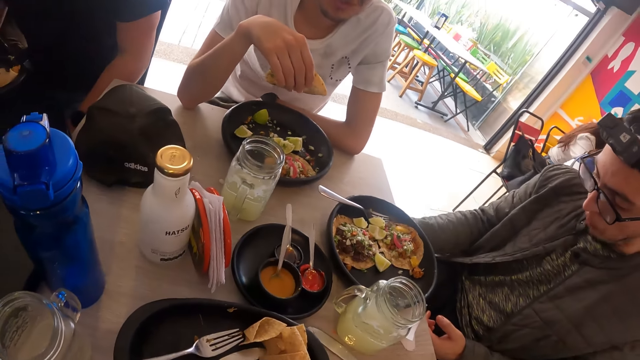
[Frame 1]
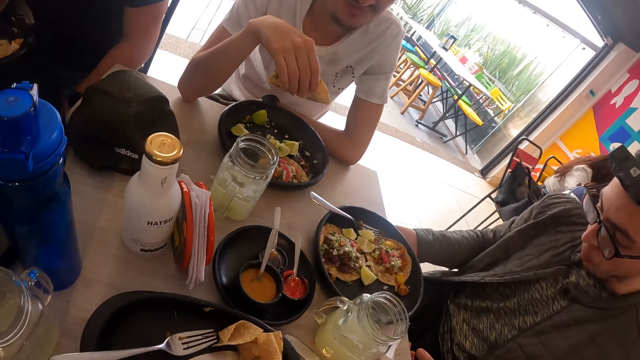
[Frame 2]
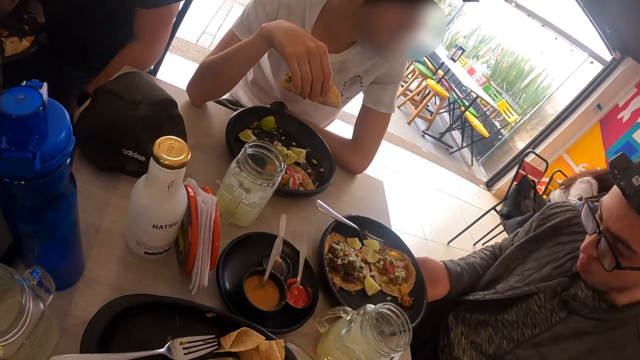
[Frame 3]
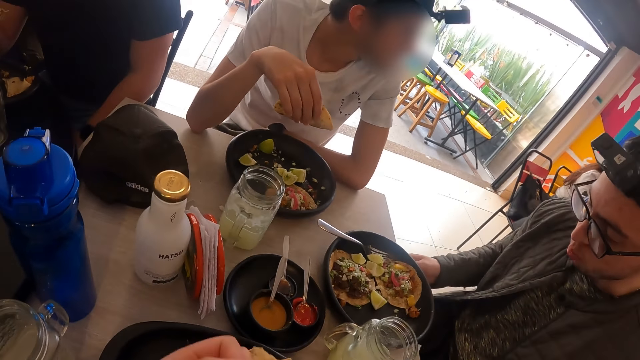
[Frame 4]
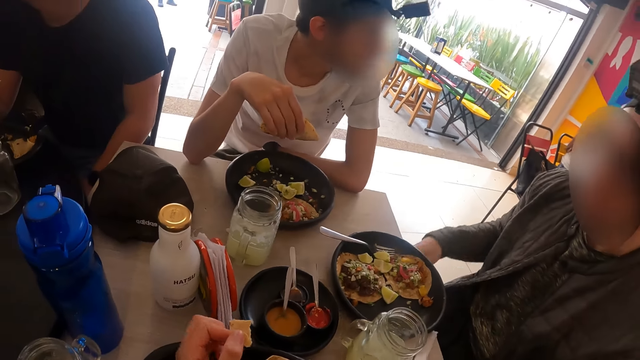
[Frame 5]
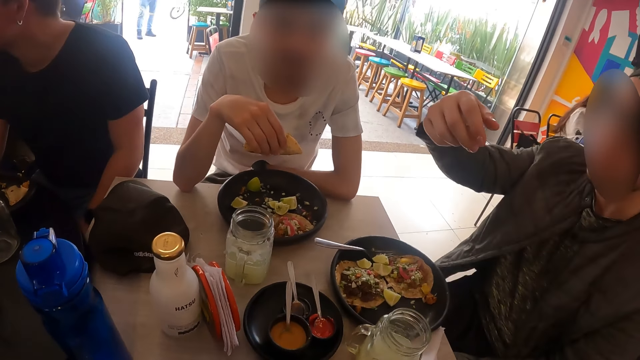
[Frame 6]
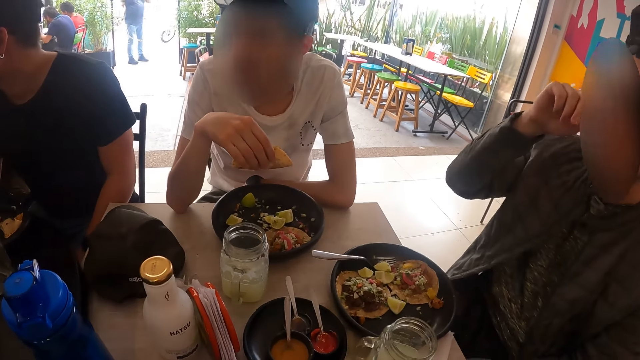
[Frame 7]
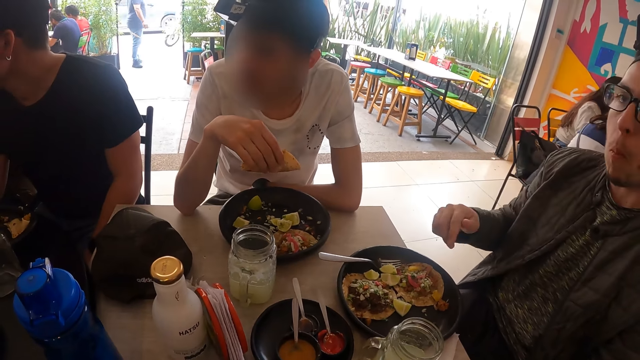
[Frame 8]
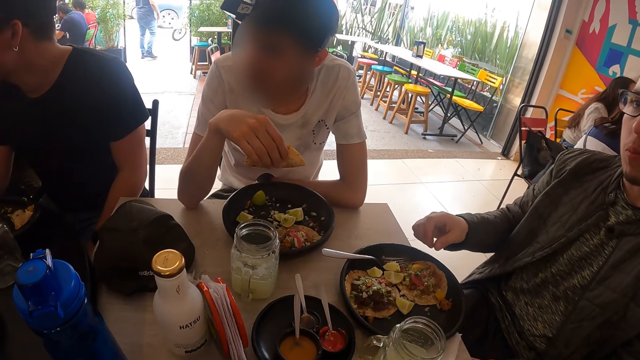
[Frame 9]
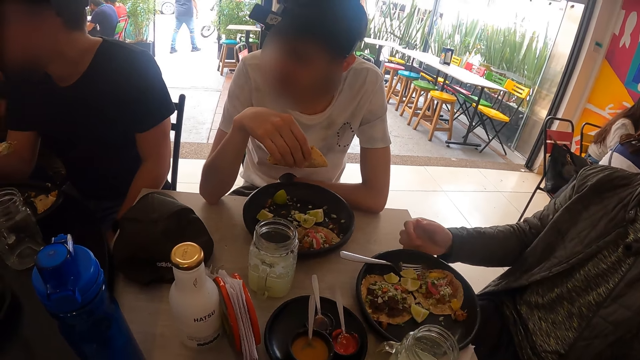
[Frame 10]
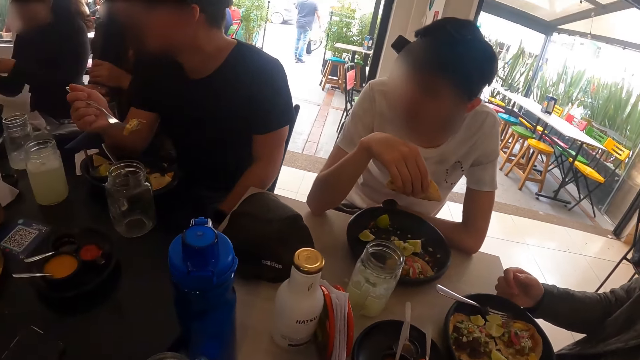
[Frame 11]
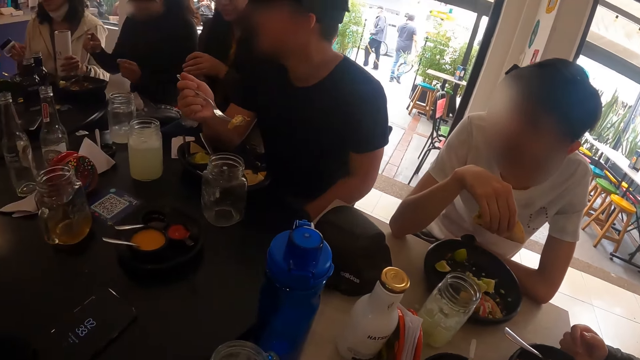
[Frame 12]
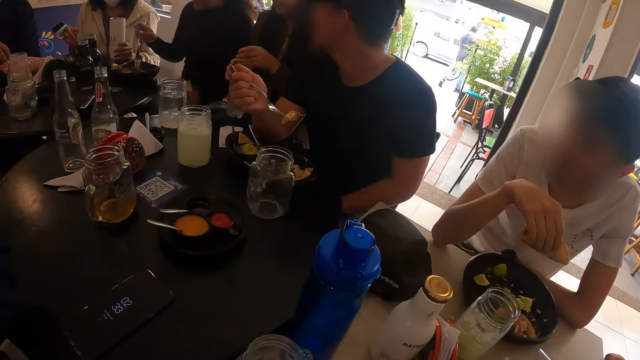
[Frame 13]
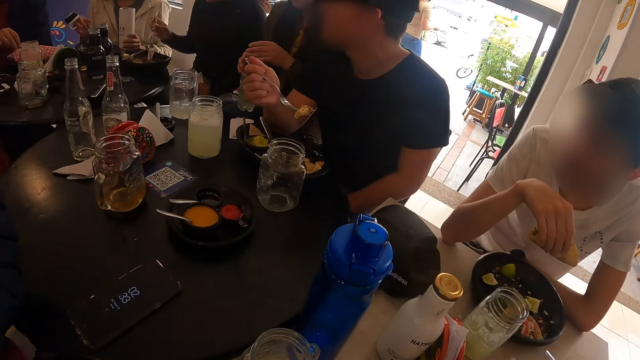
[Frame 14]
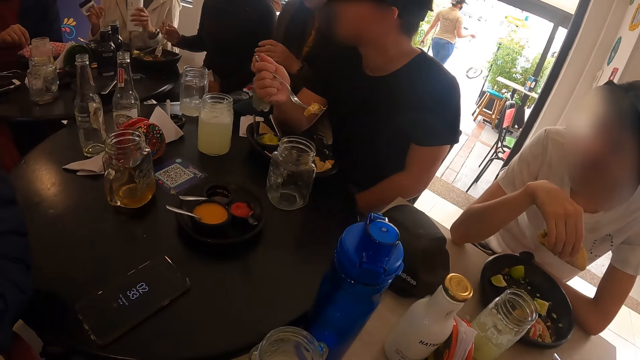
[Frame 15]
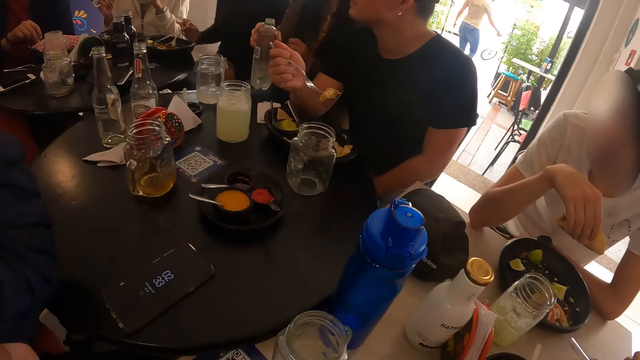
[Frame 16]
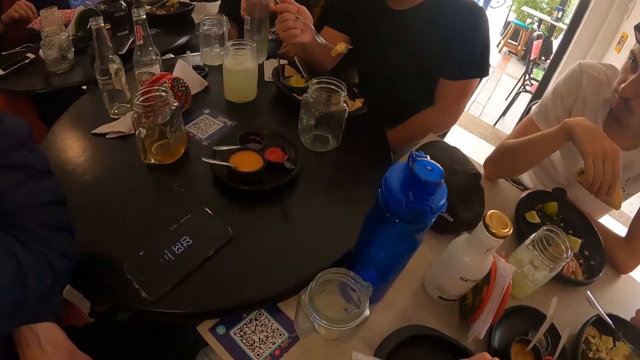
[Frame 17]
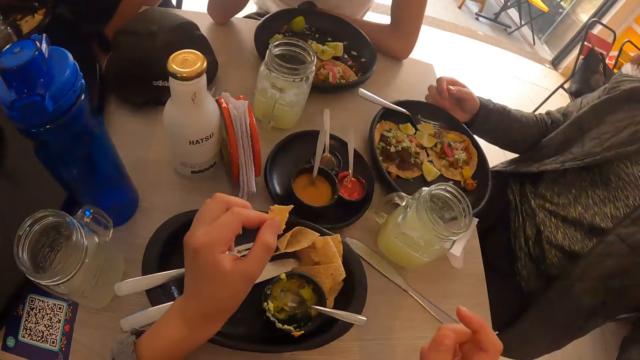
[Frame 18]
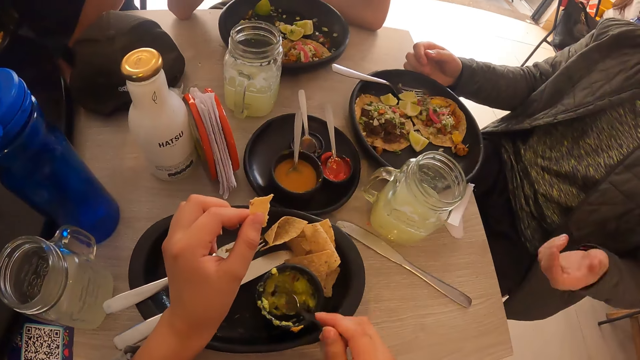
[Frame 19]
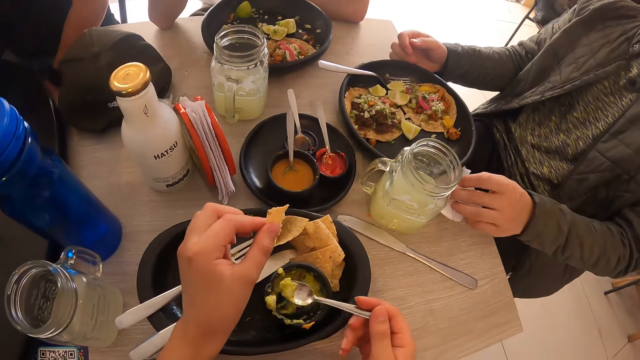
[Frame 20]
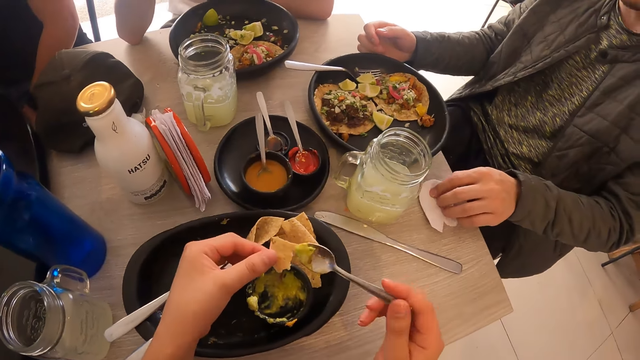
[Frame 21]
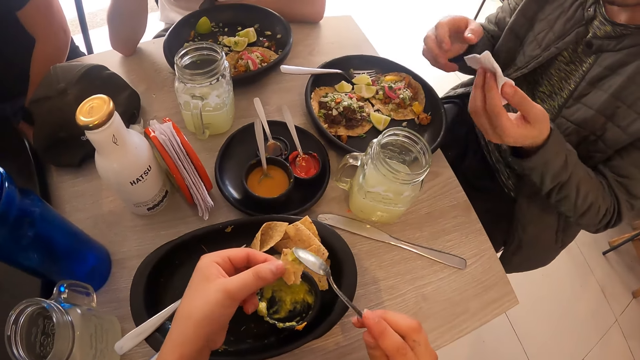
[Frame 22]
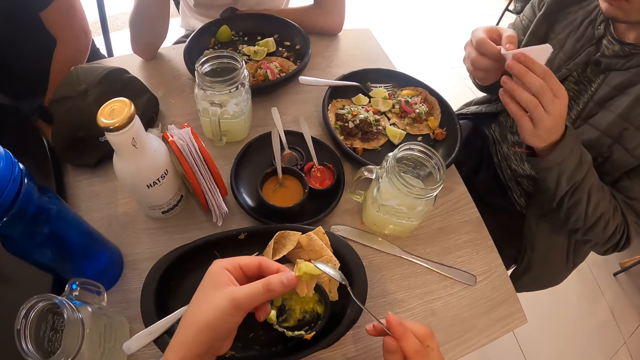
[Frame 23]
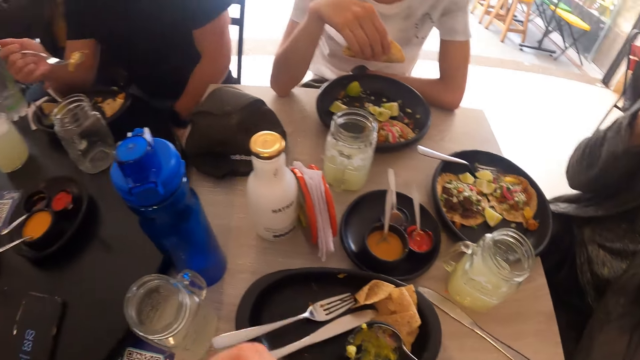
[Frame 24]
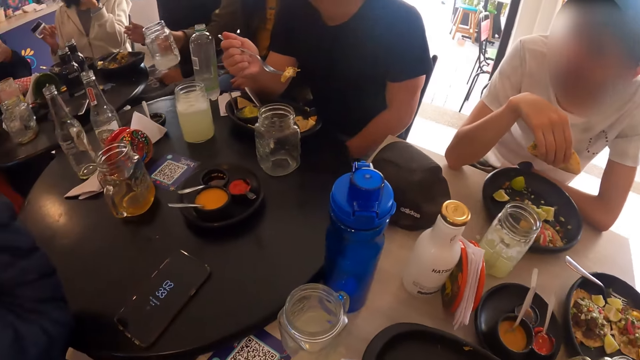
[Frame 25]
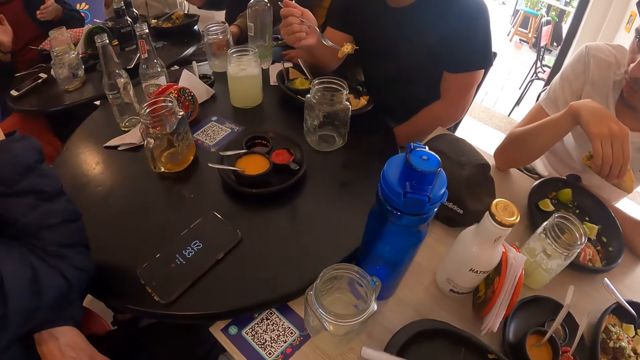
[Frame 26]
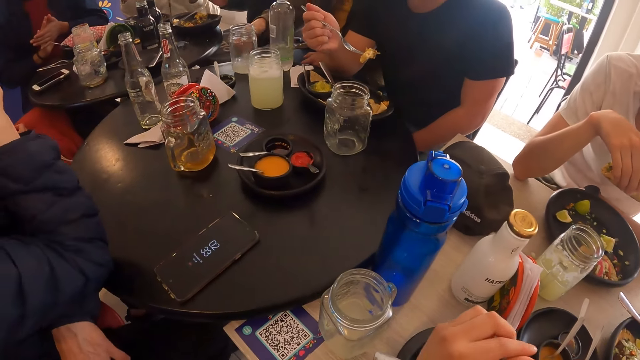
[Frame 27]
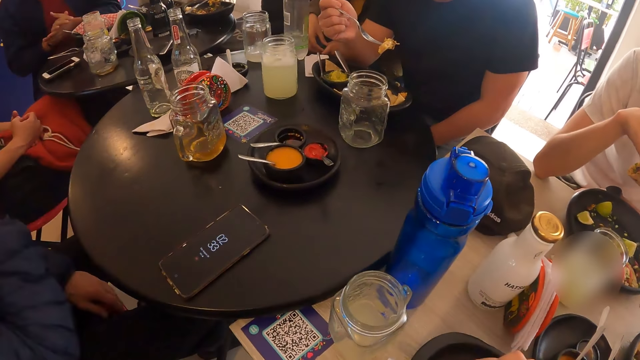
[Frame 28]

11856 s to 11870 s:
The camera wearer looks around. A man moves his hand. Another man holds the fork in his right hand. The camera wearer looks around. She picks the spoon from the sauce dish with her right hand and scoops some sauce from the sauce dish with the spoon in her right hand. The first man picks the napkin on the table with his left hand. The camera wearer puts the sauce on the tortilla in her left hand with the spoon in her right hand. The first man cleans his mouth with the napkin in both his hands. The camera wearer eats the tortilla from her left hand. A woman drops the glass of juice on the table with her right hand. The camera wearer looks around.

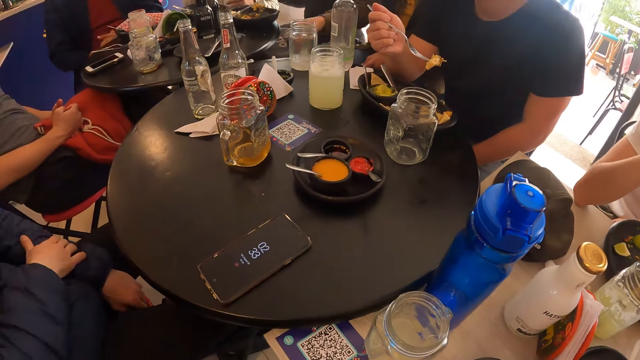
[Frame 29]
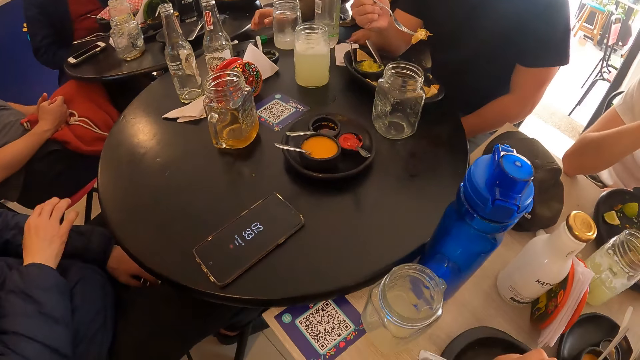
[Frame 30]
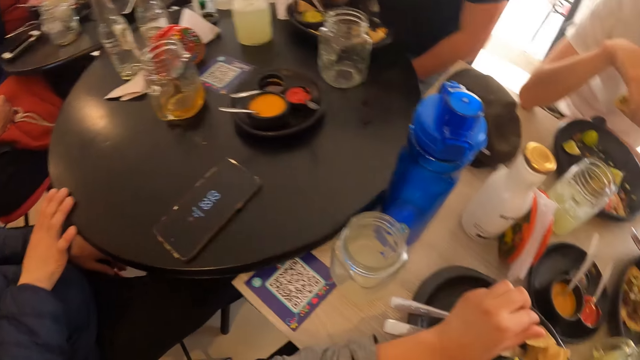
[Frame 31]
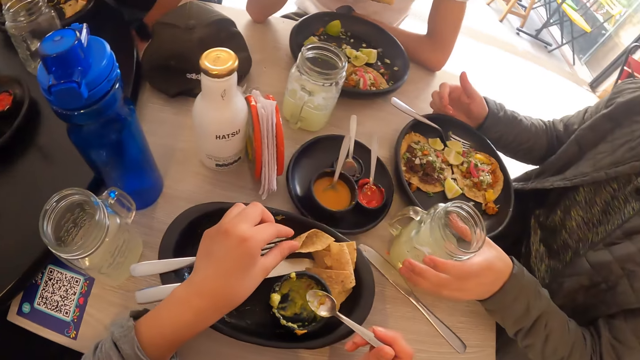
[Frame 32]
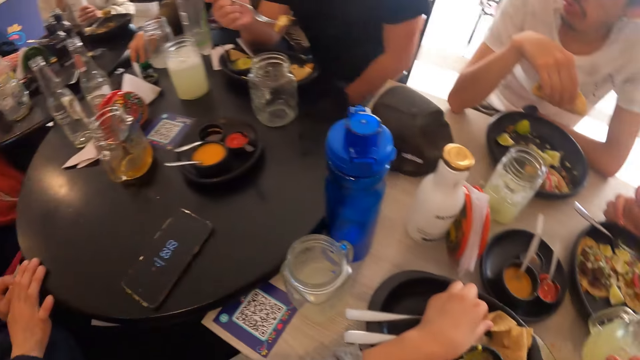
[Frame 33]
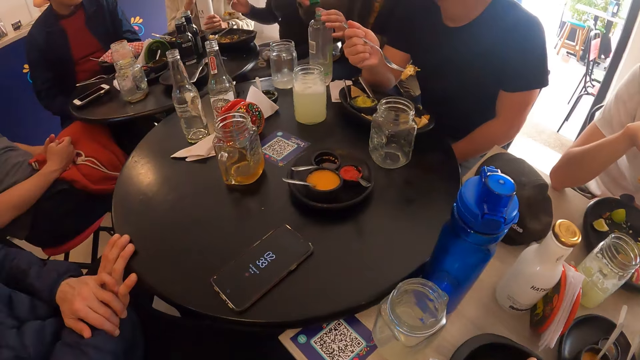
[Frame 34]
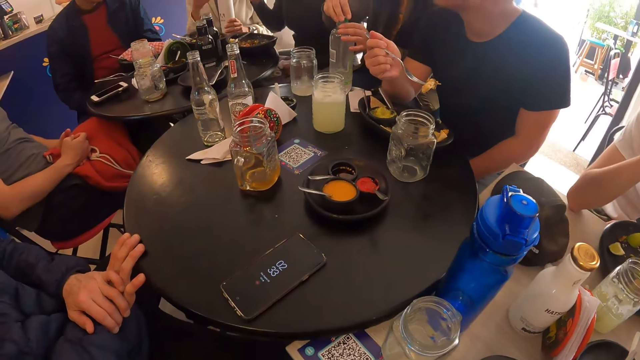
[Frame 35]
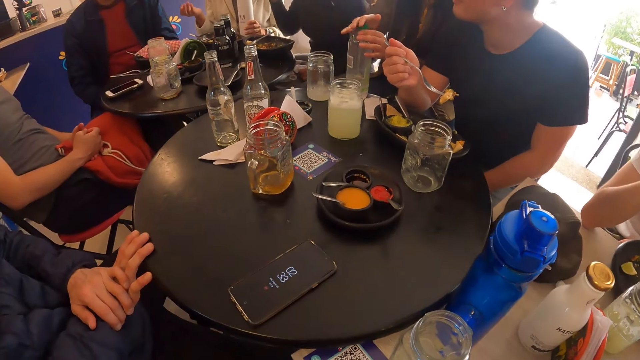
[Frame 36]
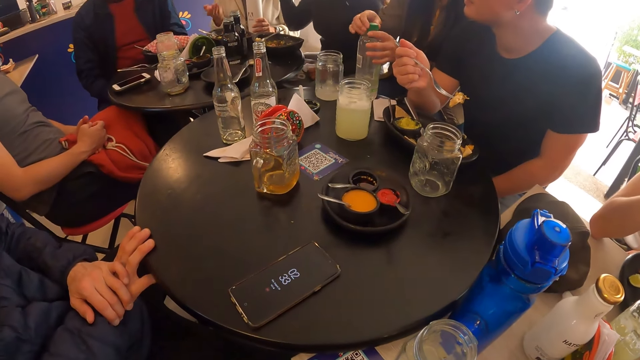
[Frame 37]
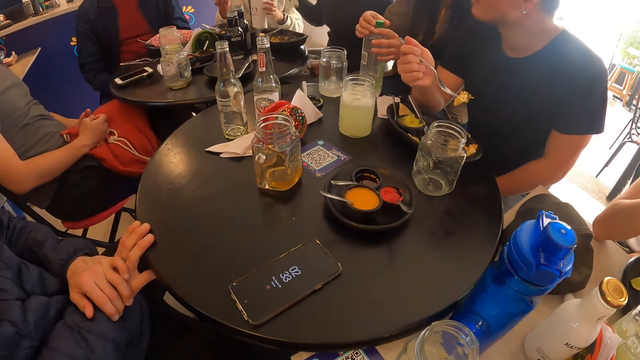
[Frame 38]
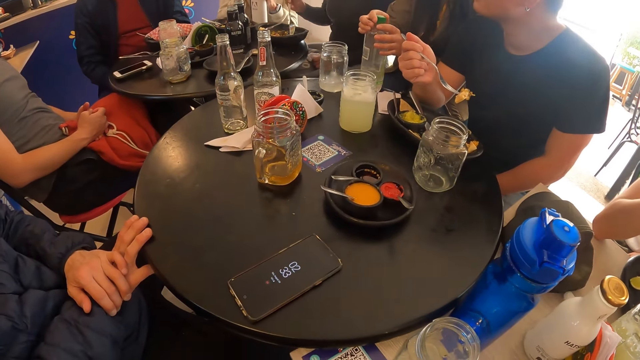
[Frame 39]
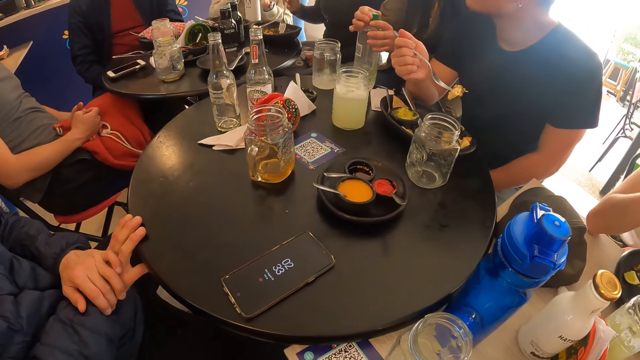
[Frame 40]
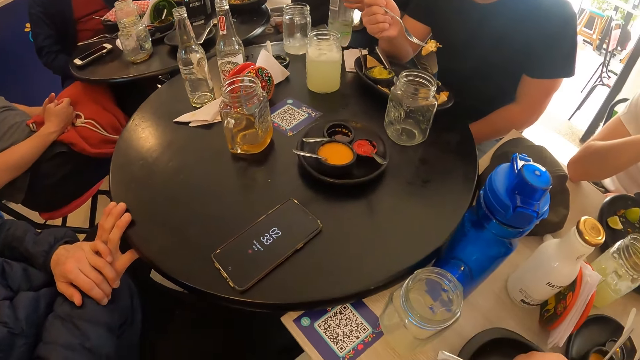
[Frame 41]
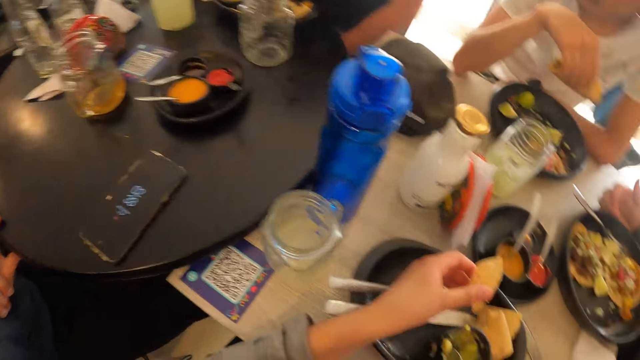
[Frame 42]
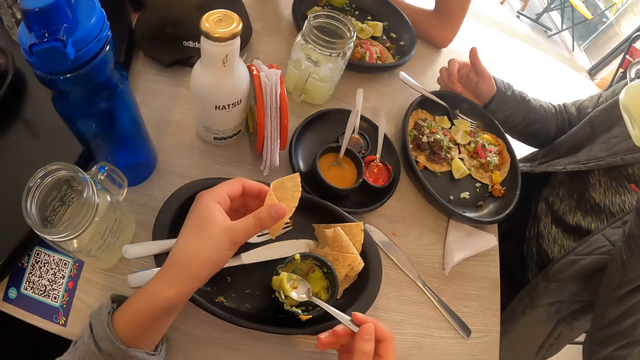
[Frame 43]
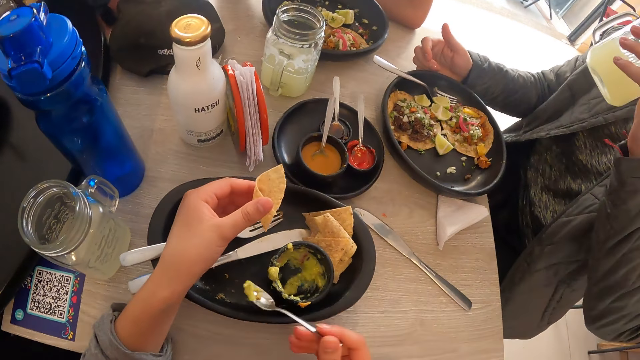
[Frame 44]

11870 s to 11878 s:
A woman drops a bottle cap on the table with her right hand. A man places his right hand on the table. The woman picks the bottle cap from the table with her right hand. Another woman holds a fork in her right hand. The first woman holds the bottle of water on the table with her left hand and closes the bottle of water with the bottle cap in her right hand. The second woman mixes the sauce in the bowl with the fork in her right hand. The camera wearer picks the soup with the spoon. Another man drinks some juice from the glass of juice in his left hand.
